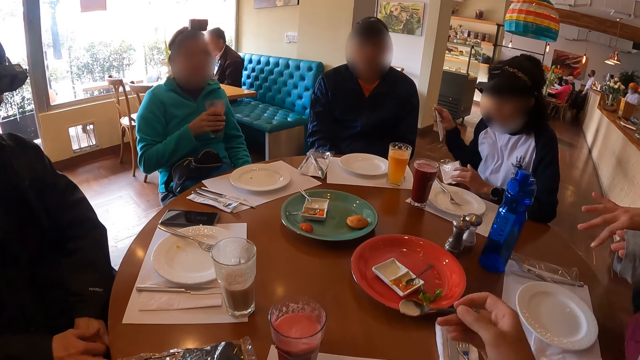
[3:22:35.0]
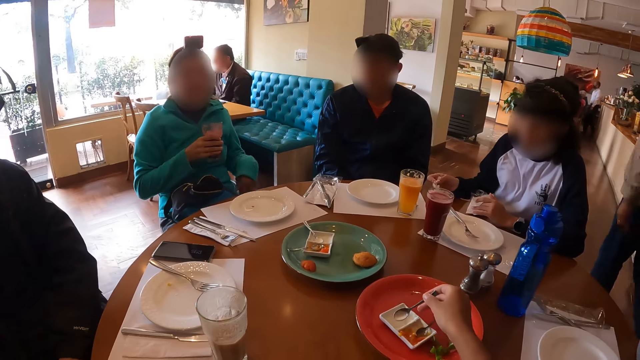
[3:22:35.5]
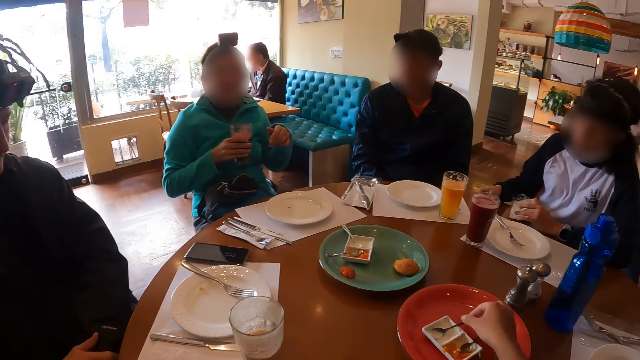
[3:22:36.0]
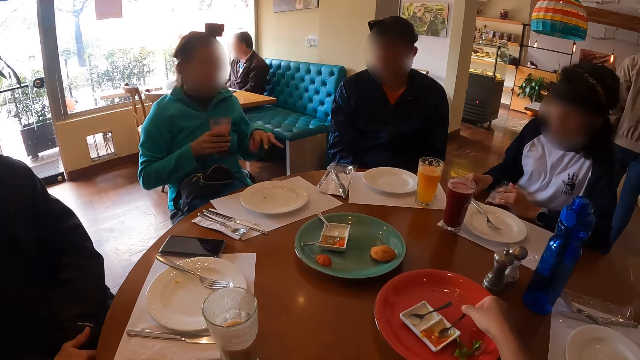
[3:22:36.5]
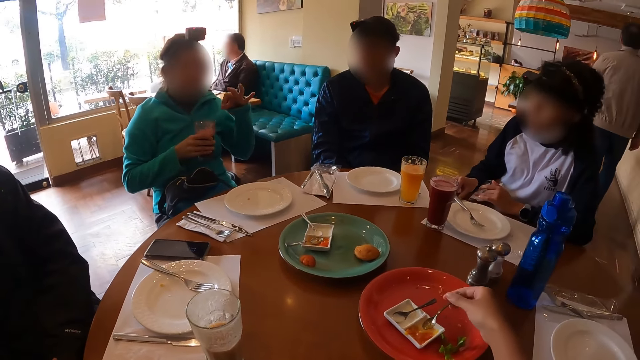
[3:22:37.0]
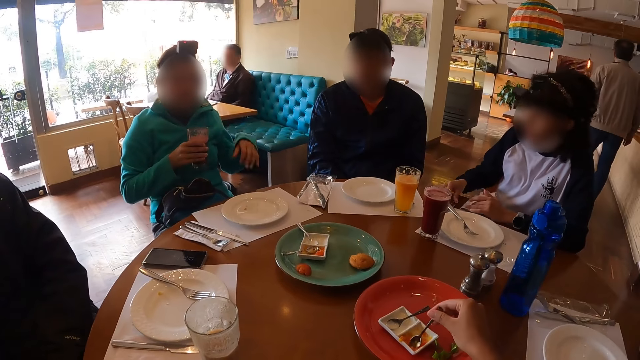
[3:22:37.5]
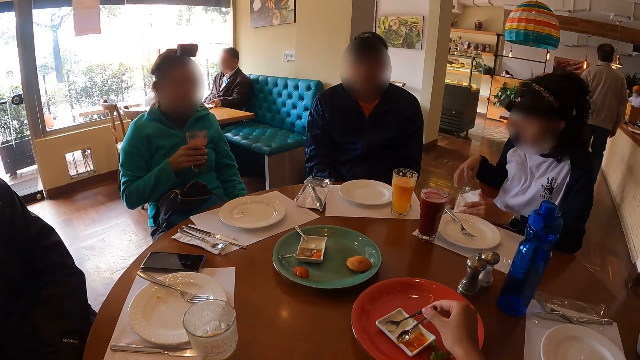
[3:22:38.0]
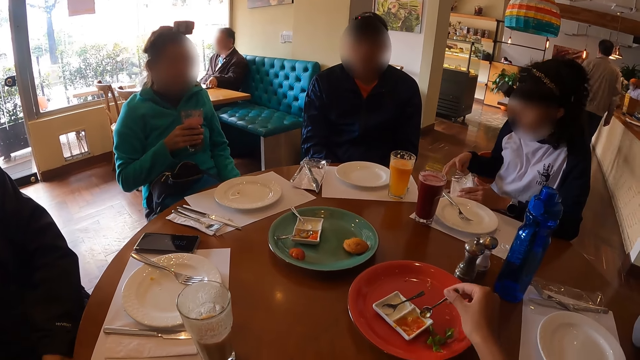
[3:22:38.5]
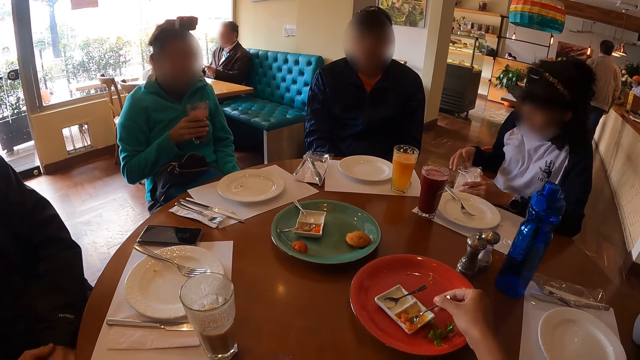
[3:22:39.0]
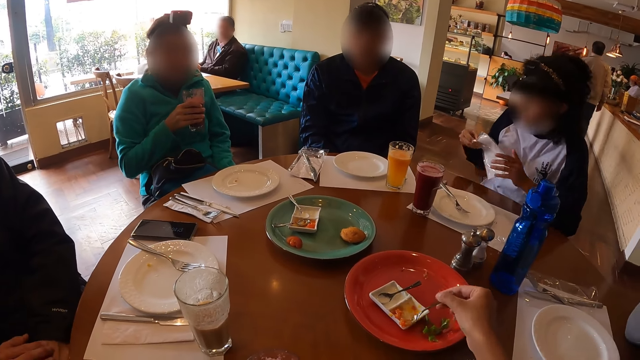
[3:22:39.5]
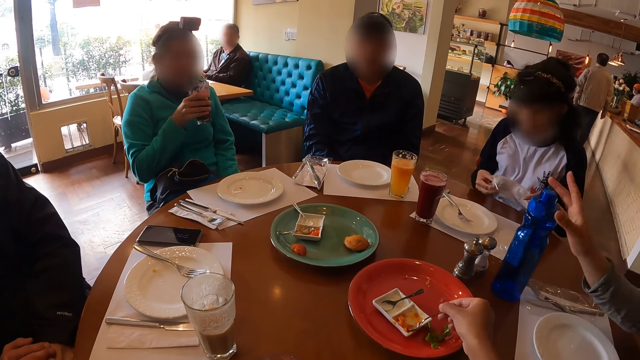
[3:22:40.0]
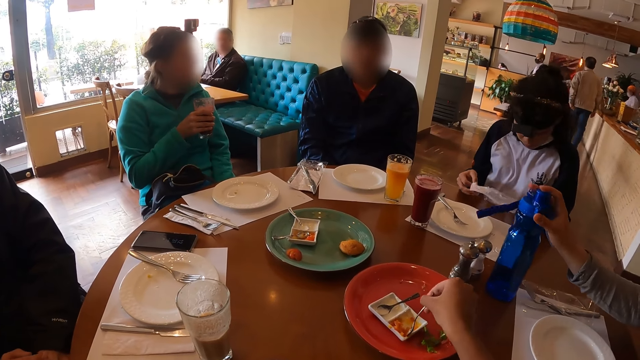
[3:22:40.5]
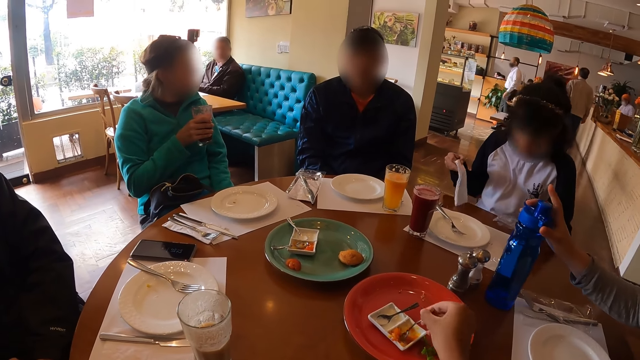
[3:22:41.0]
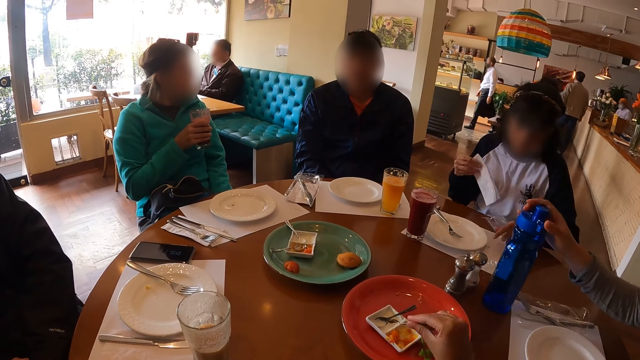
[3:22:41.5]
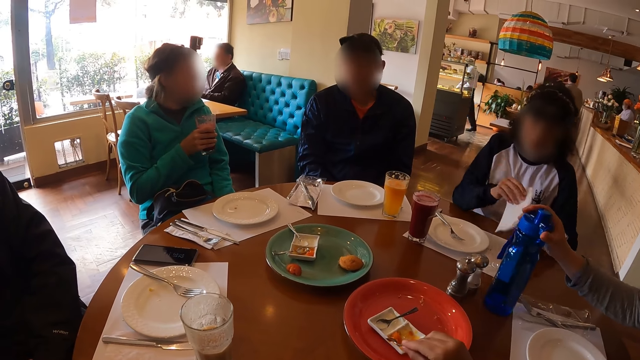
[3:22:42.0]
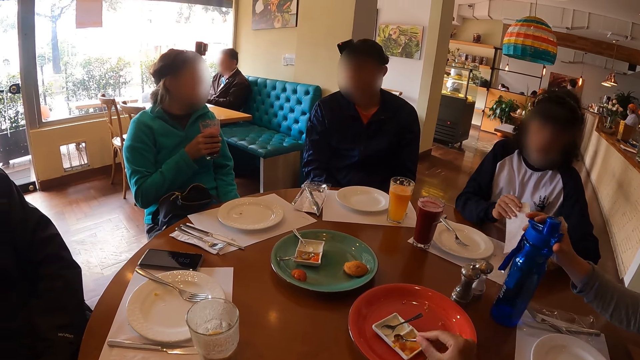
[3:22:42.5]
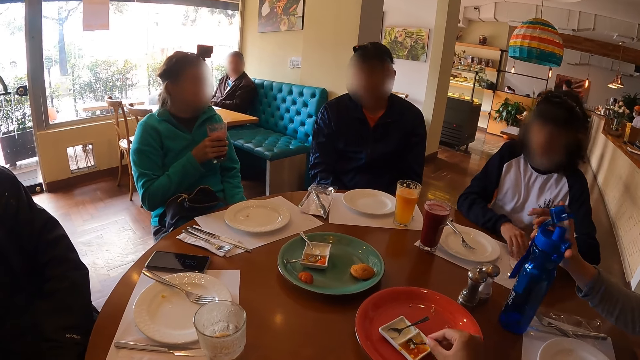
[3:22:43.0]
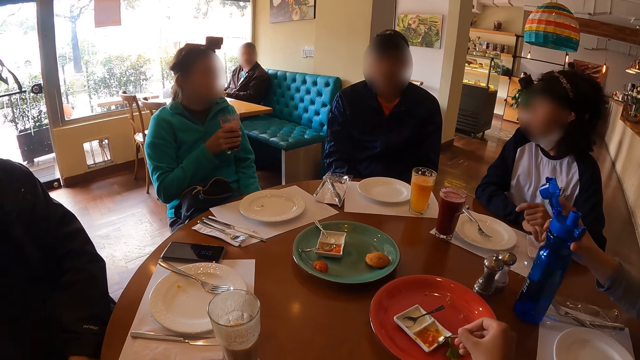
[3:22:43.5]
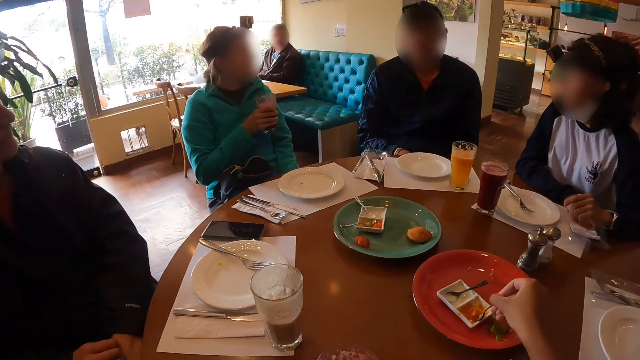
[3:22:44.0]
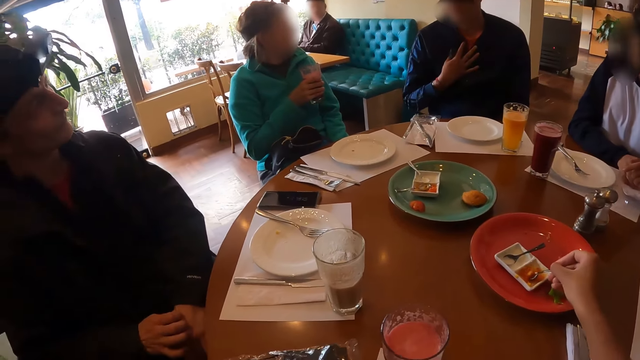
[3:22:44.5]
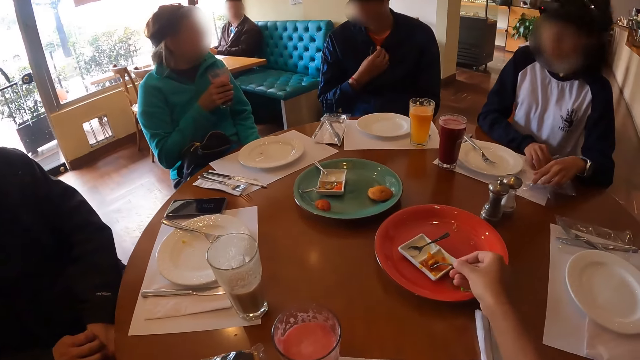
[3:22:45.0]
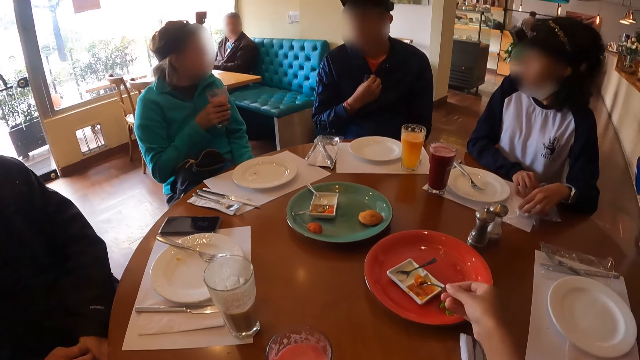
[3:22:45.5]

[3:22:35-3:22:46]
A woman places a knife on a table with her right hand. The camera wearer places a spoon in her right hand on a saucer on a plate on the table. She picks the spoon on the saucer on the plate on the table with her right hand and scoops carrot sauce from the saucer on the plate on the table with the spoon in her right hand. A lady interacts with the camera wearer. The woman picks a serviette from a cutlery pack with her right hand. Another woman opens a water bottle on the table with her right hand. A man interacts with the lady. The first woman places the serviette on the table with her right hand. The other woman picks the water bottle from the table with her right hand. The camera wearer stares at the table.

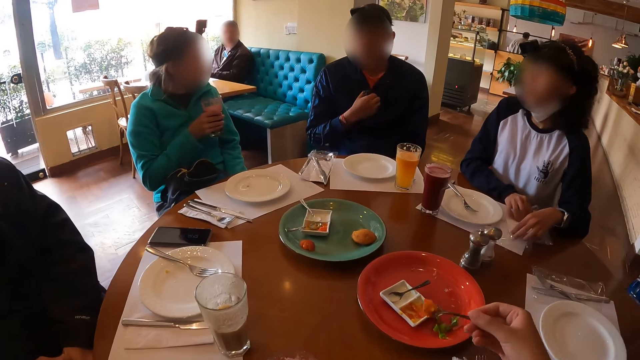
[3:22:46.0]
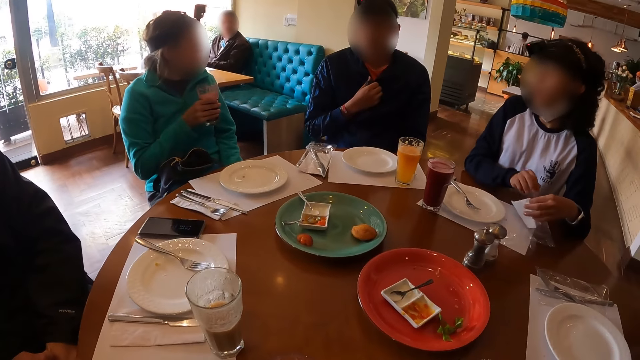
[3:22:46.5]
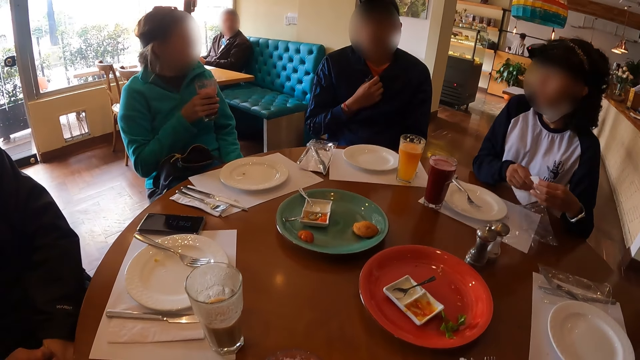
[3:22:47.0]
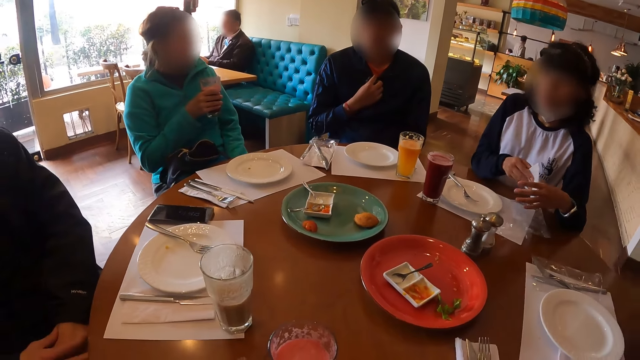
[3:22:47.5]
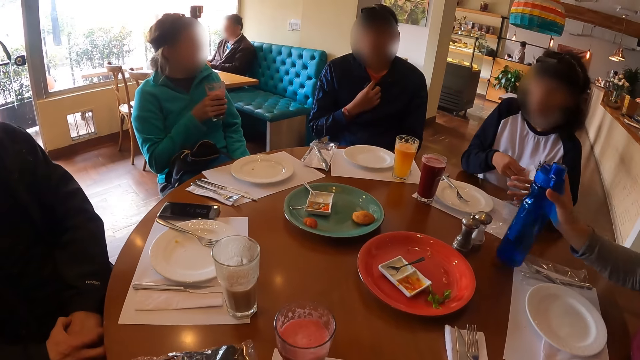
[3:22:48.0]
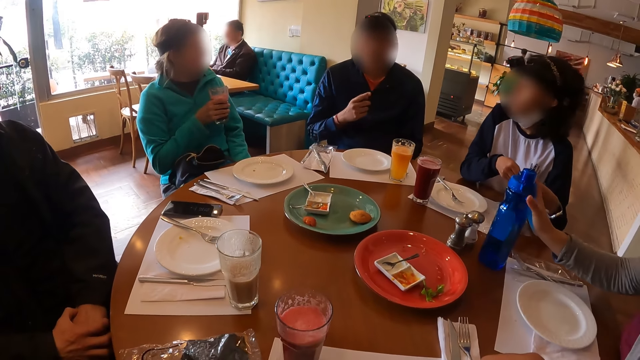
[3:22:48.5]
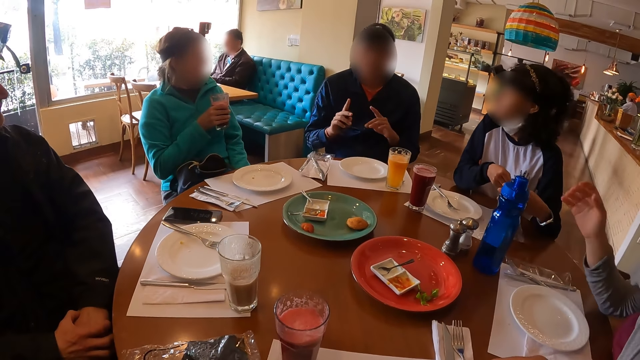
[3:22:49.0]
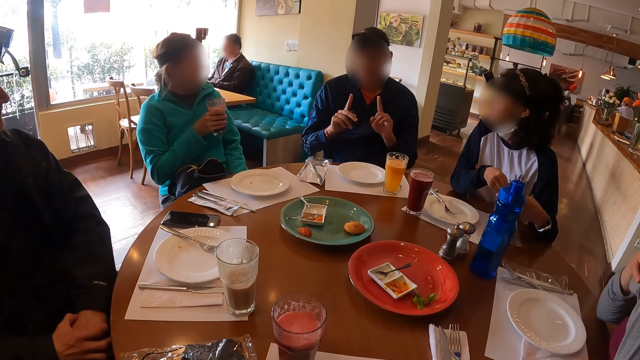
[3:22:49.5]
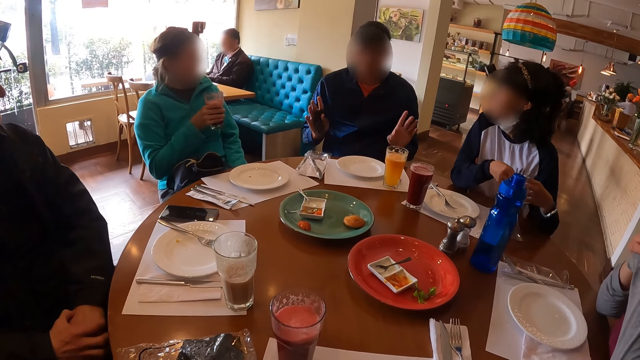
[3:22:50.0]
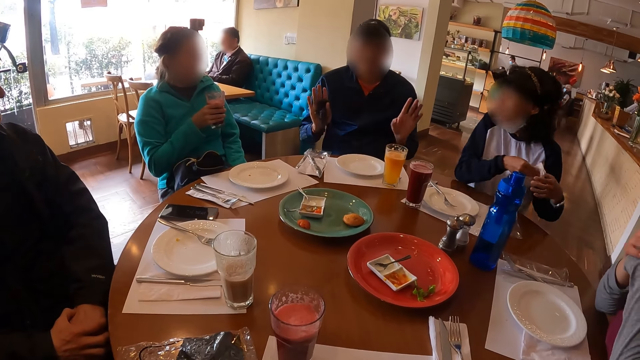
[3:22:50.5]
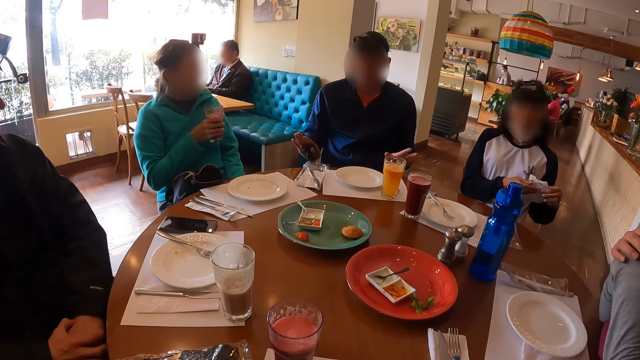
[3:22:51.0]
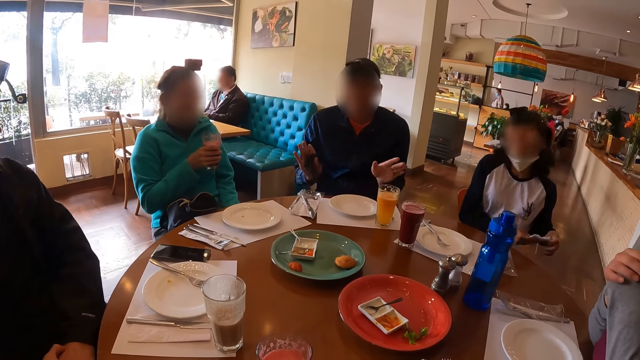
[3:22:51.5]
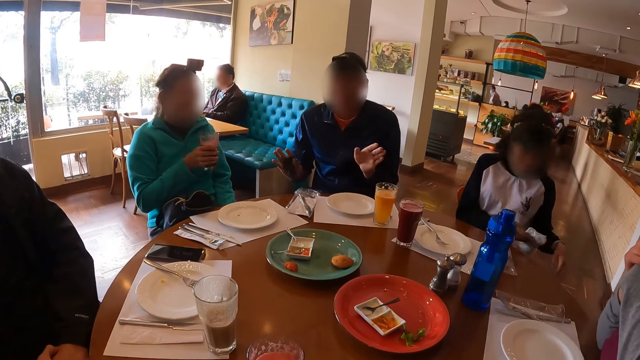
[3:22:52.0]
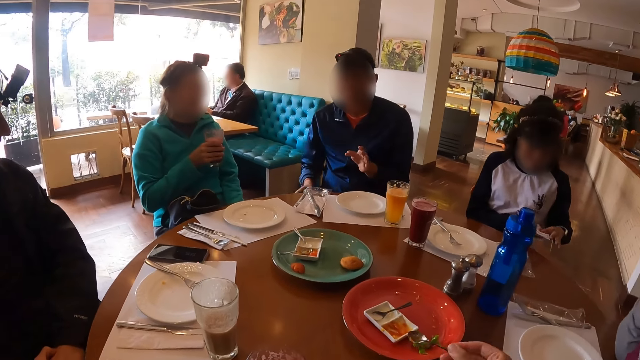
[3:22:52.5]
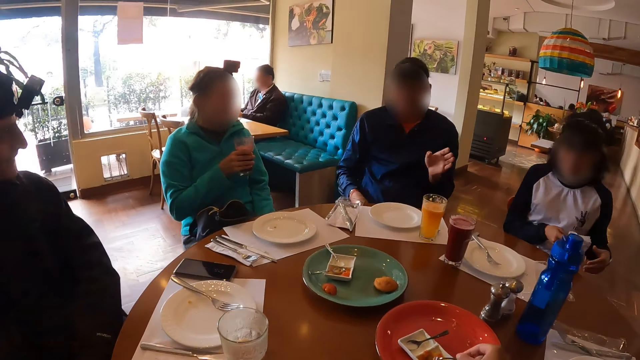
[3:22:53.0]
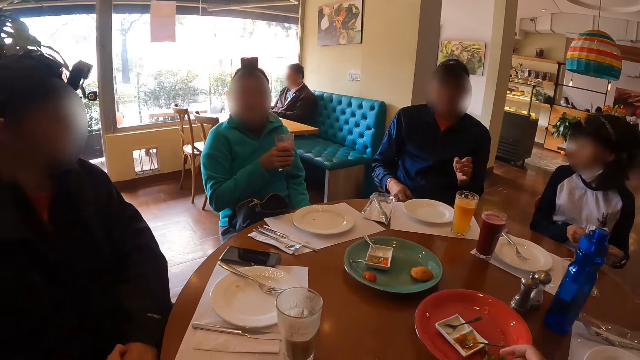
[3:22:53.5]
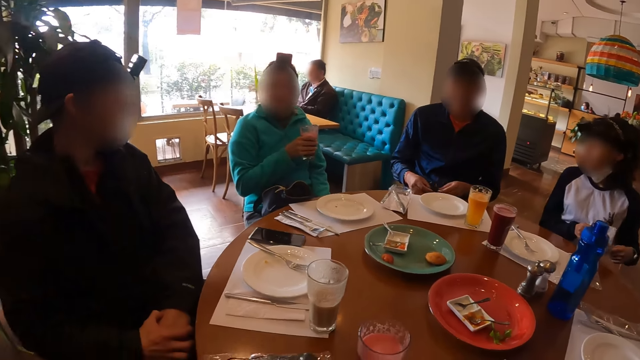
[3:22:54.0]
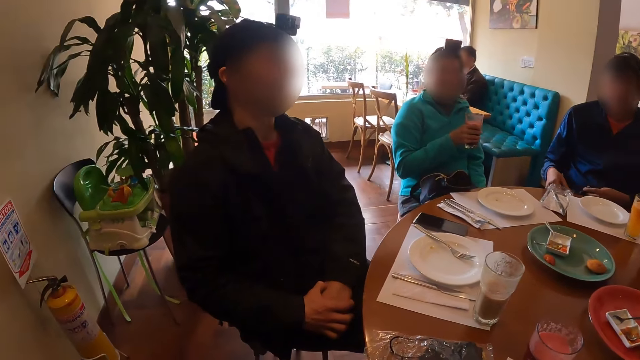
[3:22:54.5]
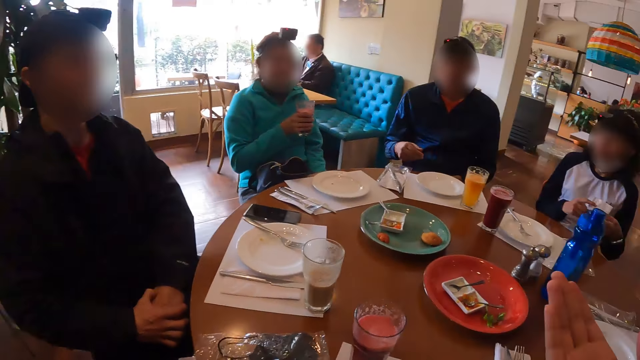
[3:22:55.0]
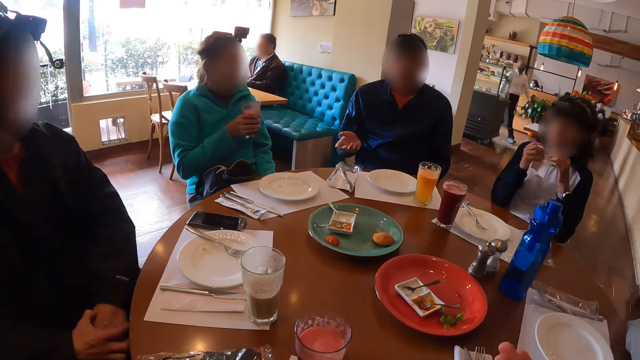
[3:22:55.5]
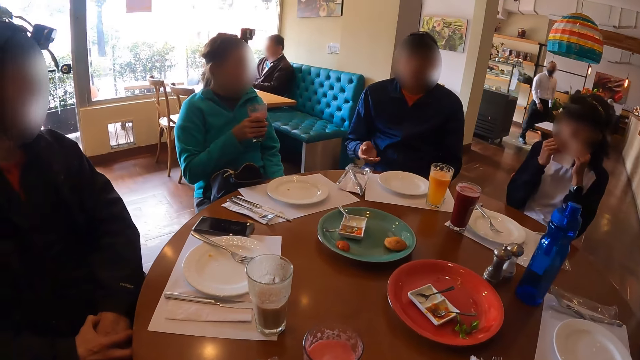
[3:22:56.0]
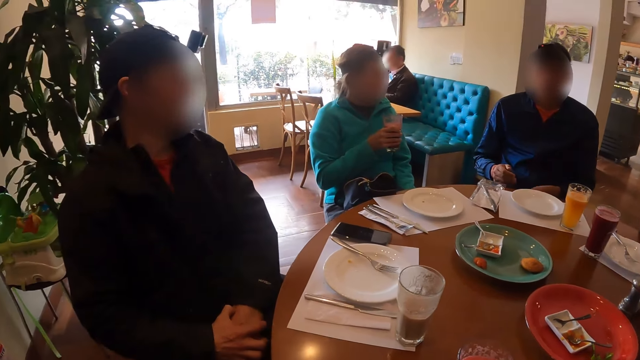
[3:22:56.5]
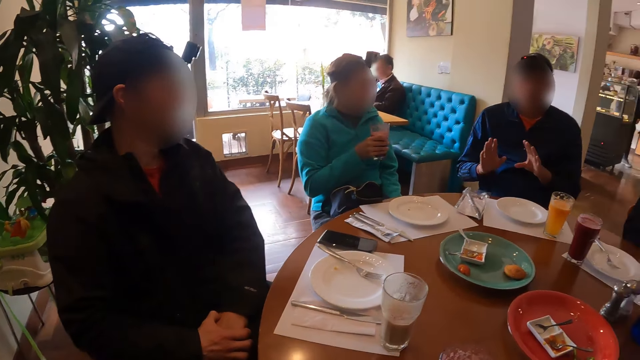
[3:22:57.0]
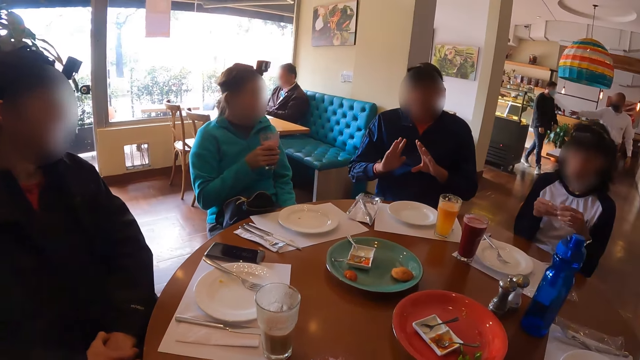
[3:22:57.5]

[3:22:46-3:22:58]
The camera wearer eats the food. A woman picks a napkin from a table with her hands. Another woman drops a bottle of water on the table with her right hand. She moves the hand. A man moves the hands. Another man looks around. The first woman cleans her mouth with the napkin in her hands.
